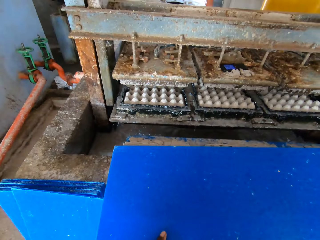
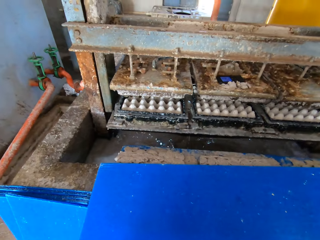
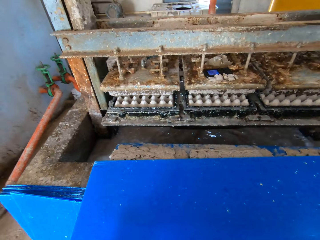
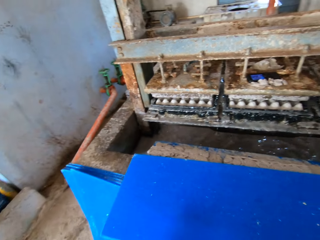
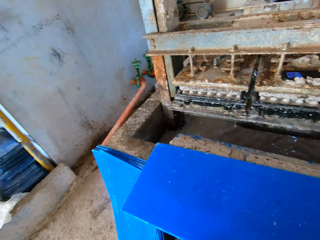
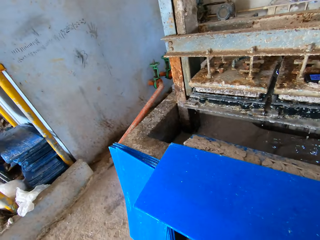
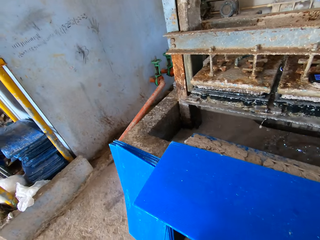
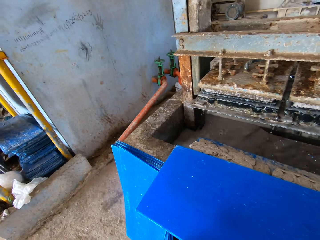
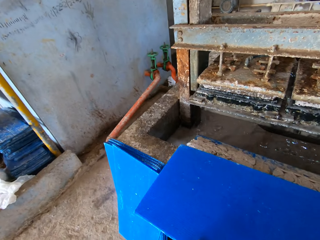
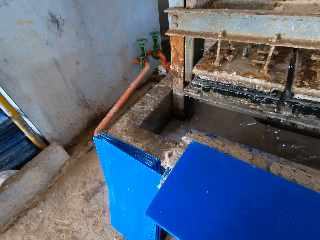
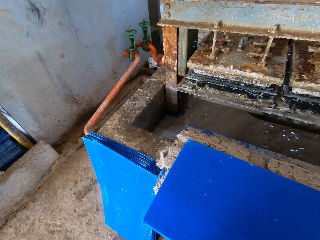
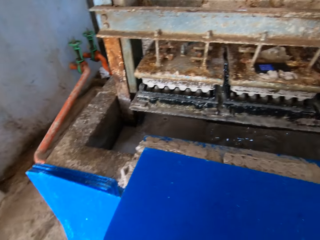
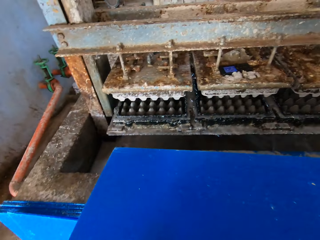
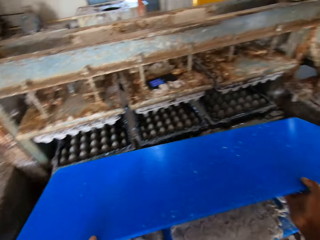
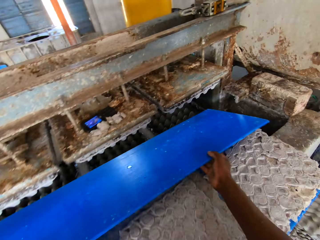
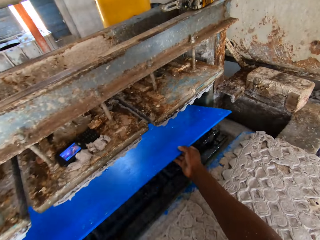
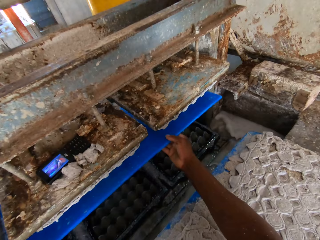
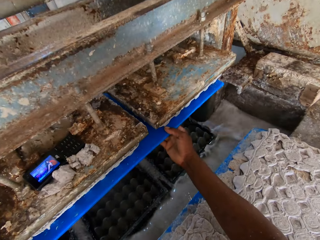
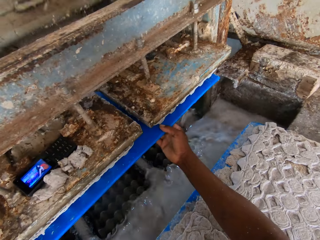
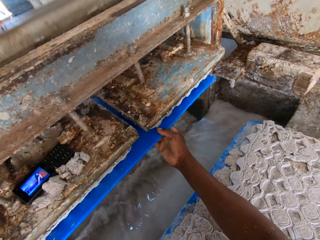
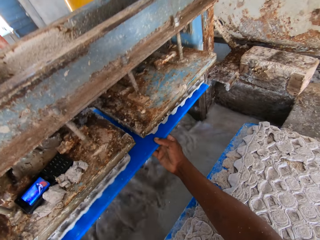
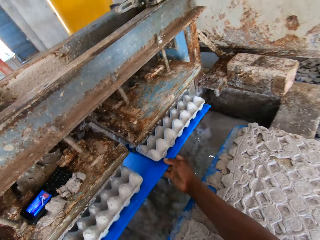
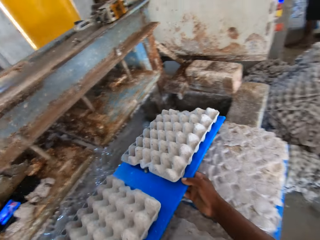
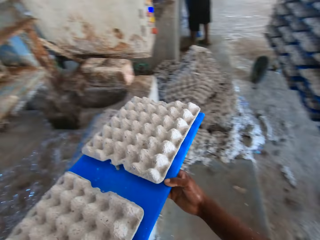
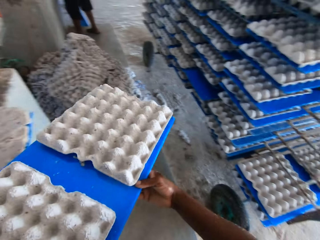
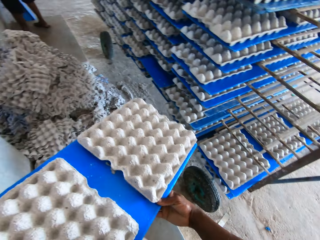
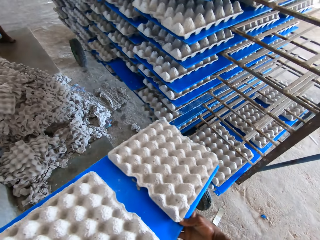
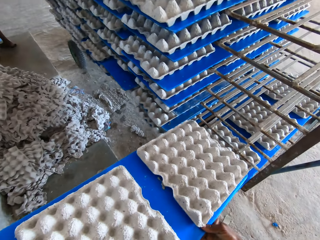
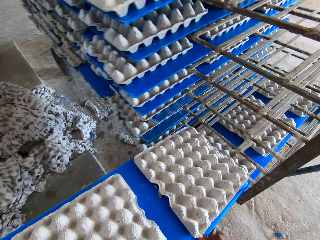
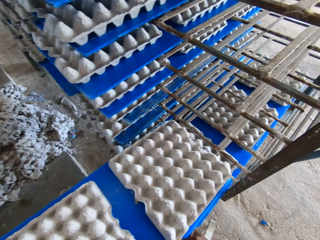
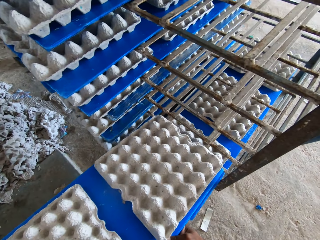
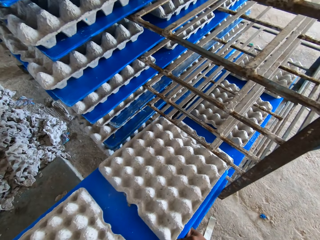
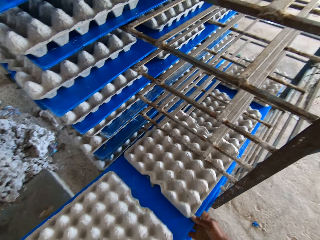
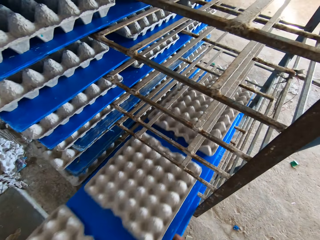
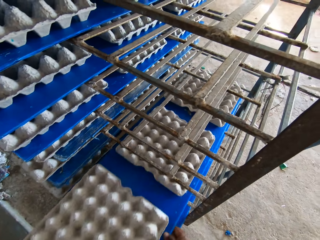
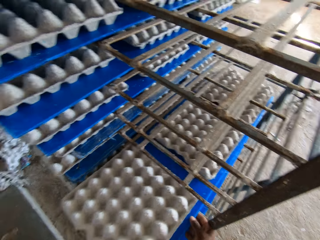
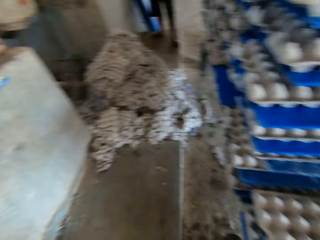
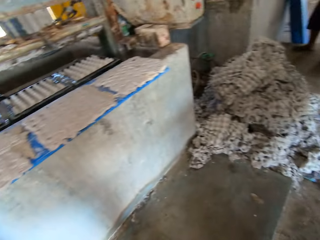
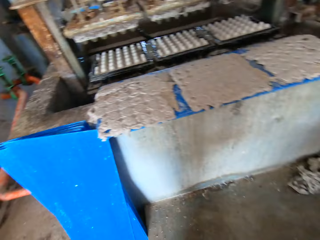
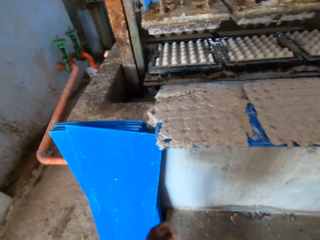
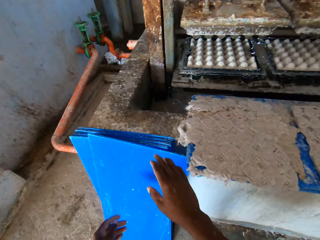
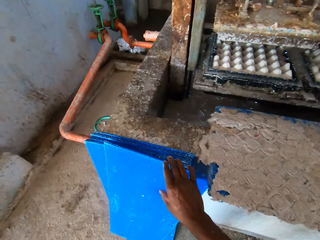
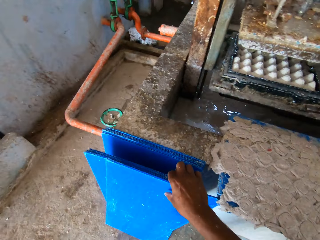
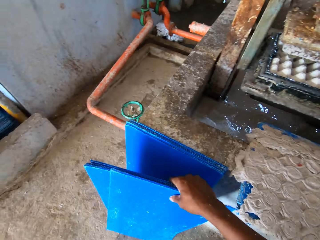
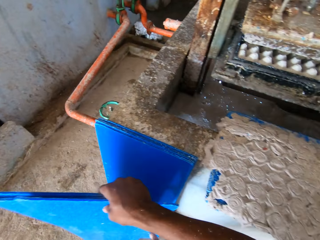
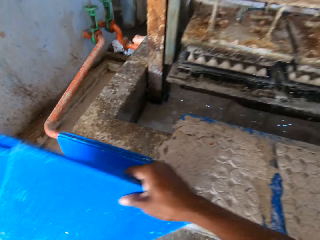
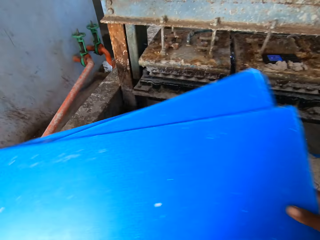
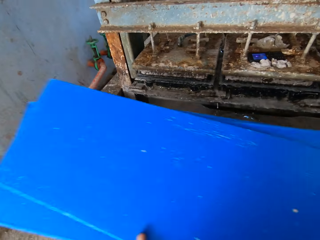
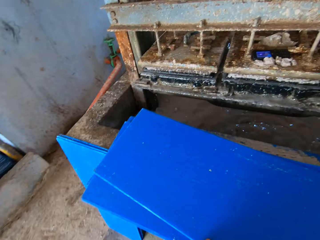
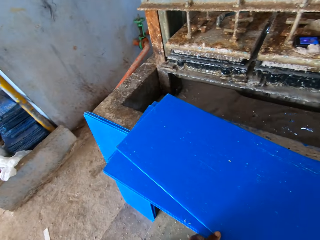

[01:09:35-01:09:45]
The camera wearer picks the board from the platform with both hands. He makes egg crates on the board in both hands with the egg carton making machine. He inserts the board in the egg tray making machine. He pulls the board with trays. He places the board of egg crates on the rack with both hands. He moves some boards from the ground to the platform with his right hand. He picks a pile of boards.

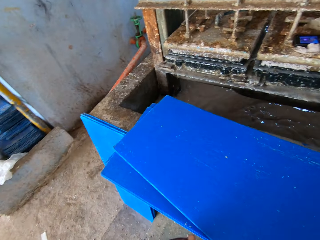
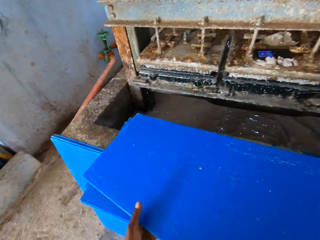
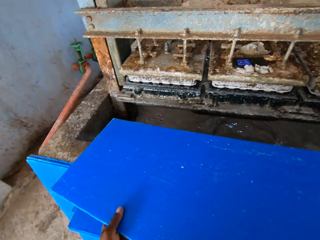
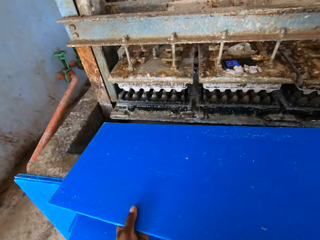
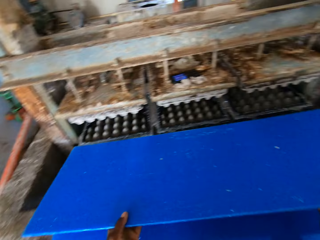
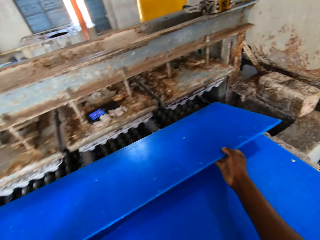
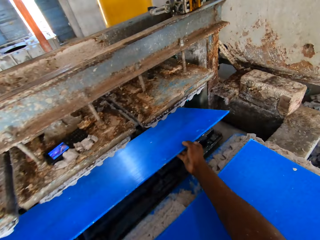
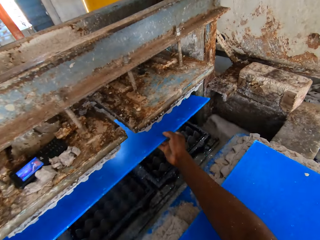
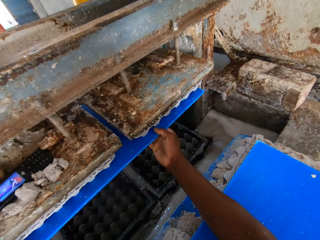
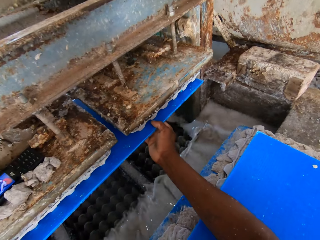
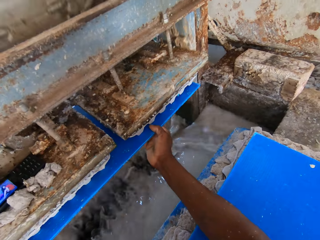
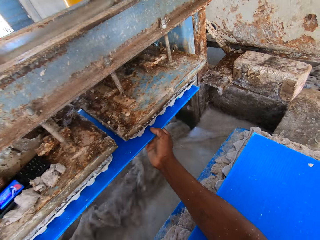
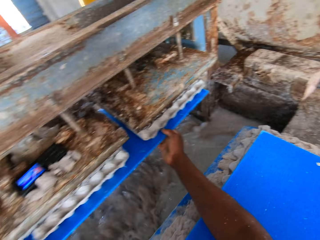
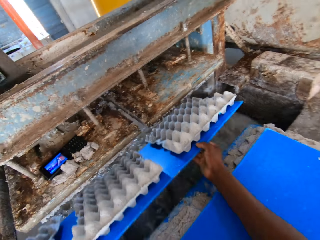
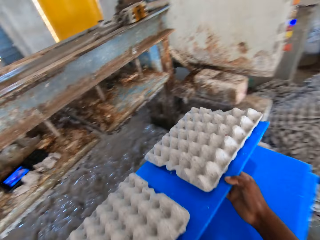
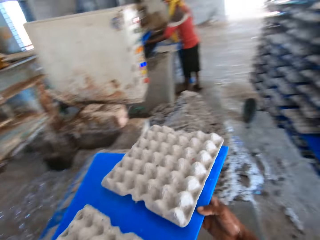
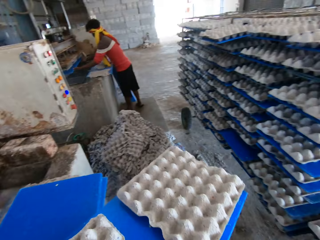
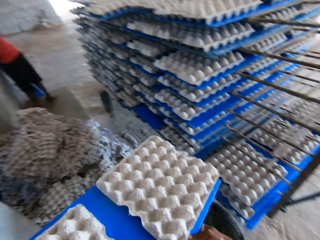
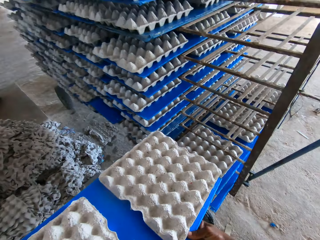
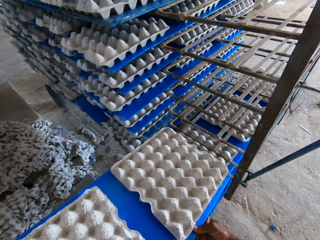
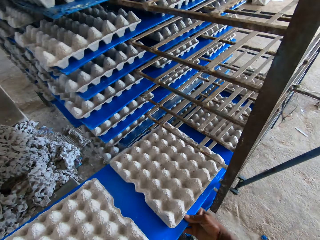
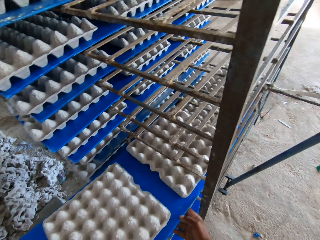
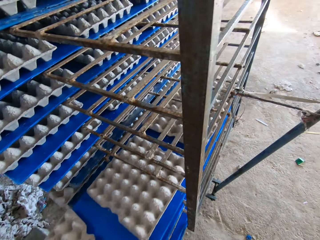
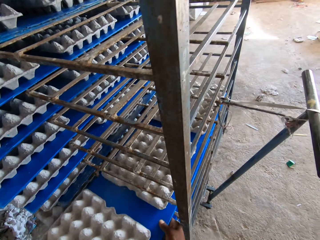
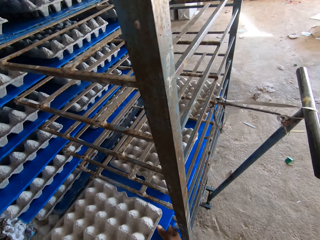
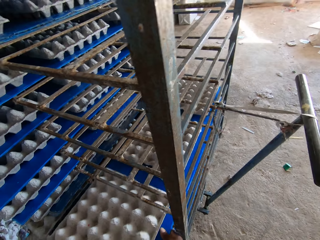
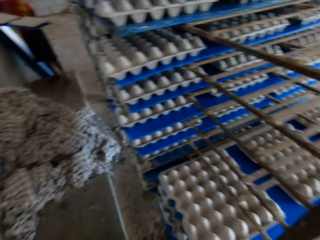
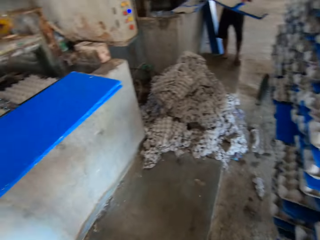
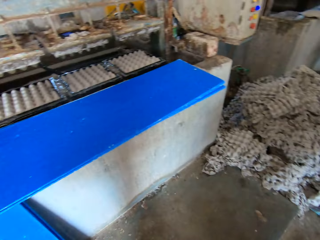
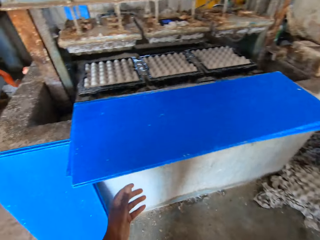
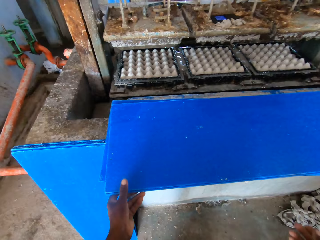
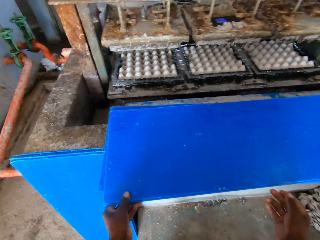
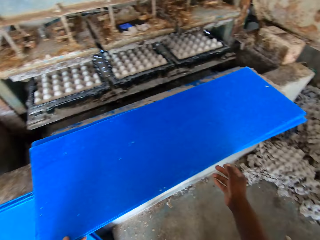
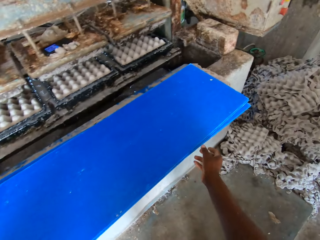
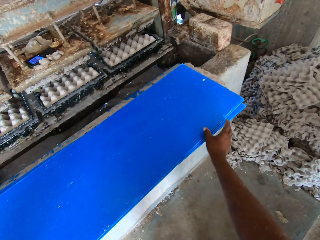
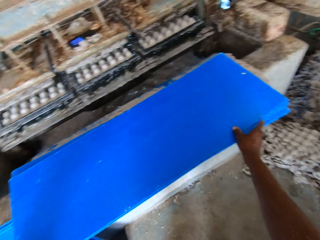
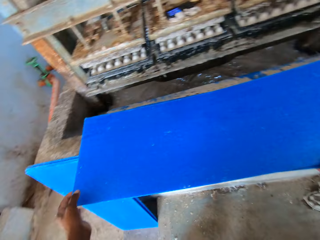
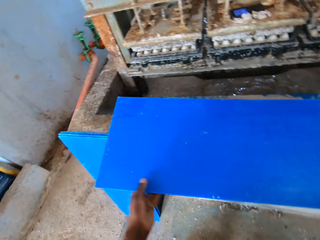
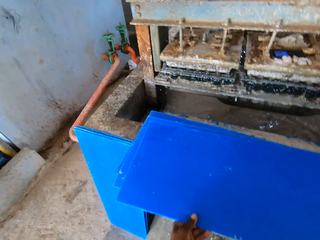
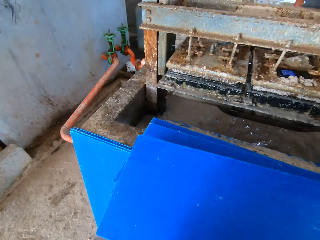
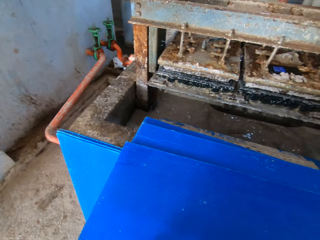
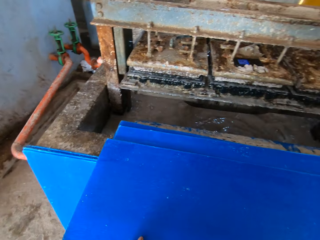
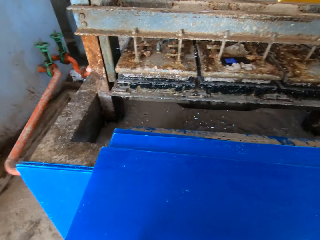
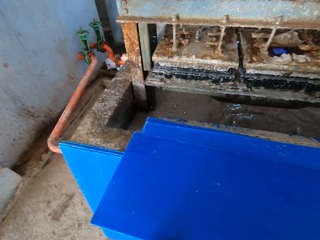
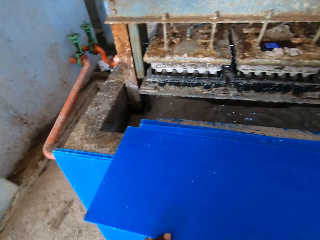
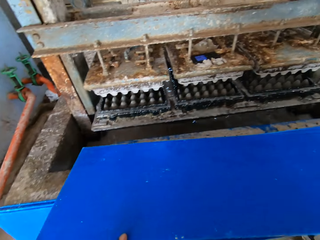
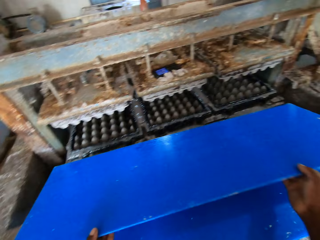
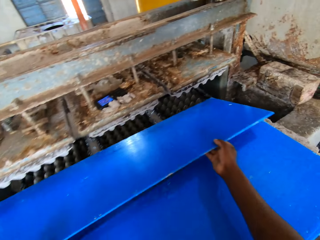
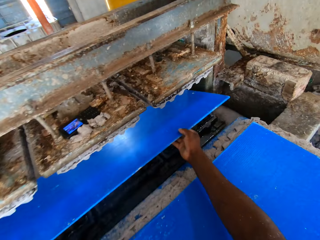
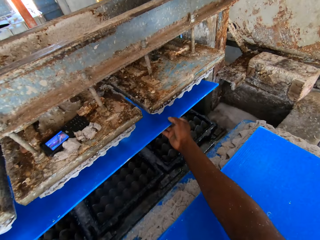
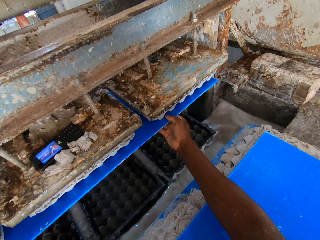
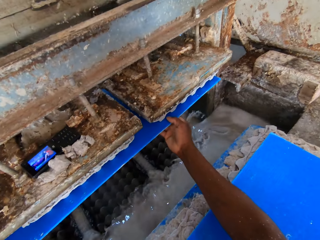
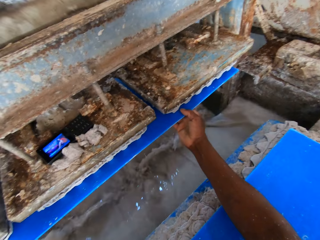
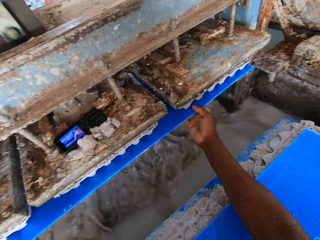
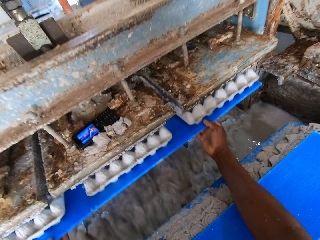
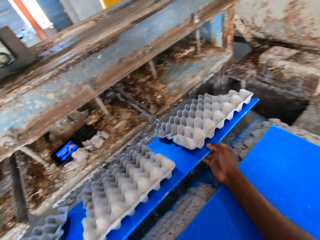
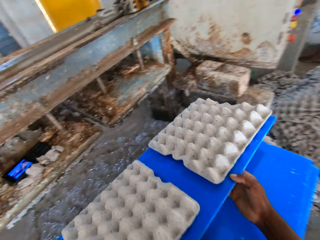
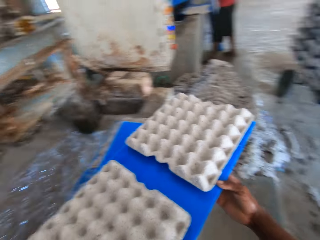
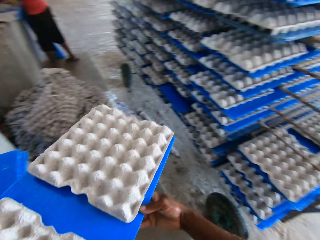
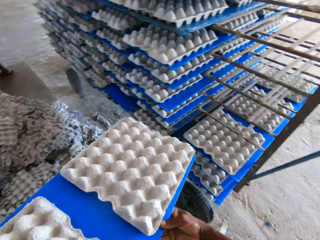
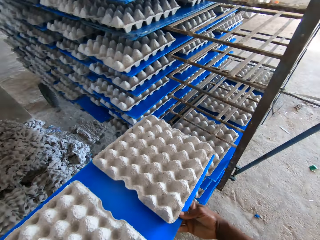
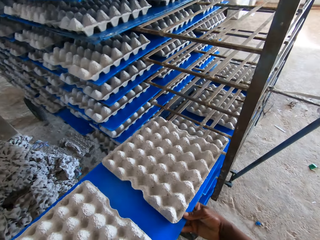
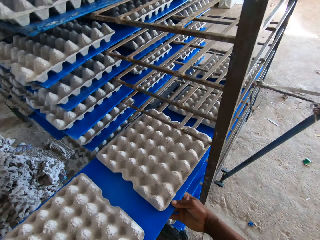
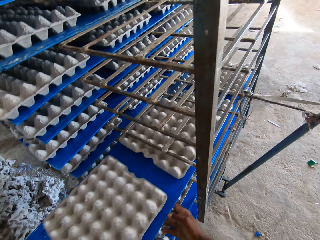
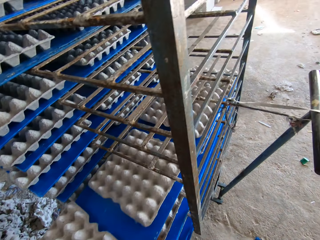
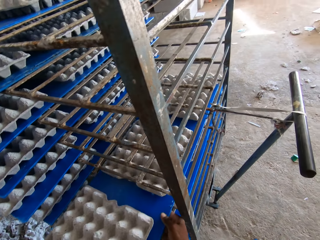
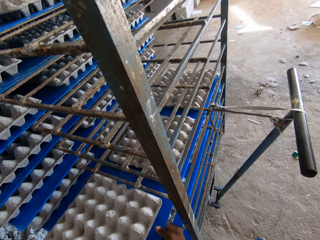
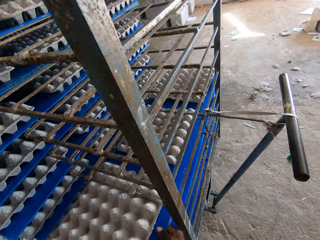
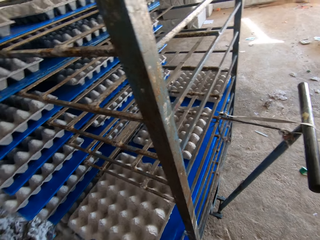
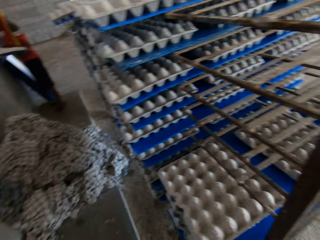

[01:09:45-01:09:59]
The camera wearer picks the board from the platform with both hands. They place the pile of boards on the tray making machine. They make egg crates on the board in both hands with the egg carton making machine. They insert the board in the egg tray making machine. They place the board of egg crates on the rack with both hands. They pull the board with trays. They pick the board from the platform with both hands. They make egg crates on the board in both hands with the egg carton making machine. They insert the board in the egg tray making machine. They pull the board with trays. They place the board of egg crates on the rack with both hands.
